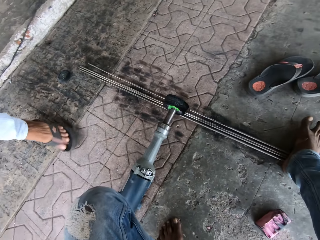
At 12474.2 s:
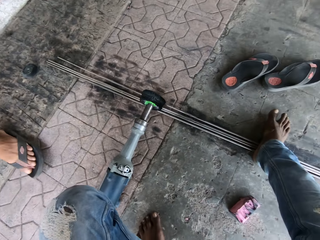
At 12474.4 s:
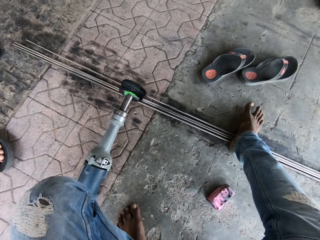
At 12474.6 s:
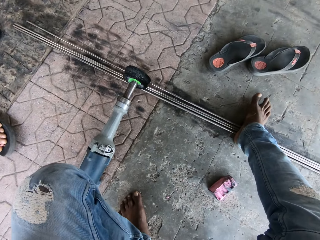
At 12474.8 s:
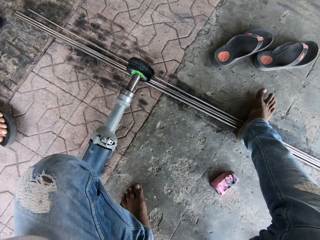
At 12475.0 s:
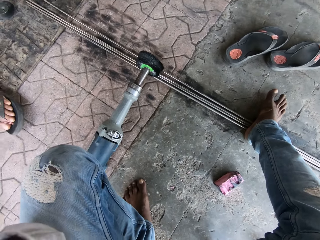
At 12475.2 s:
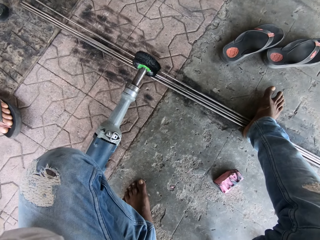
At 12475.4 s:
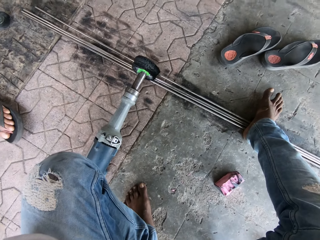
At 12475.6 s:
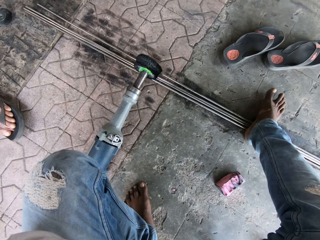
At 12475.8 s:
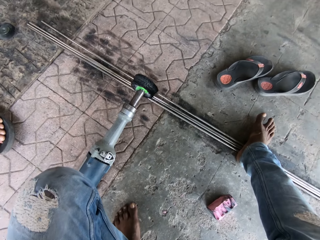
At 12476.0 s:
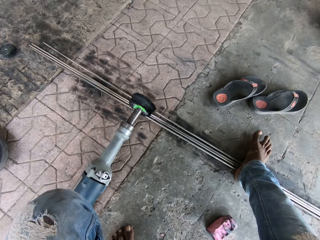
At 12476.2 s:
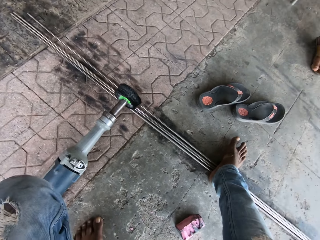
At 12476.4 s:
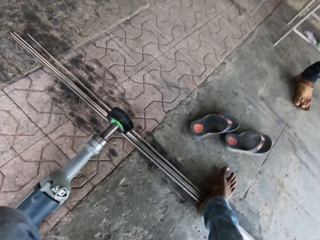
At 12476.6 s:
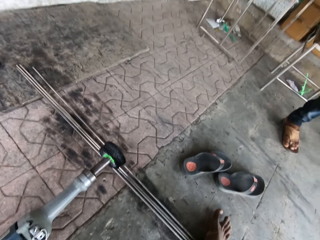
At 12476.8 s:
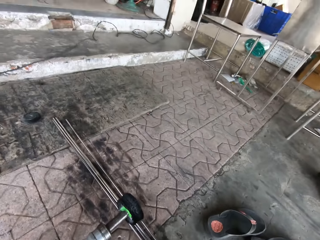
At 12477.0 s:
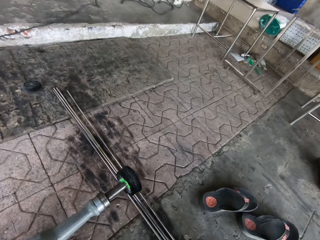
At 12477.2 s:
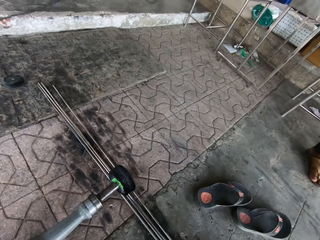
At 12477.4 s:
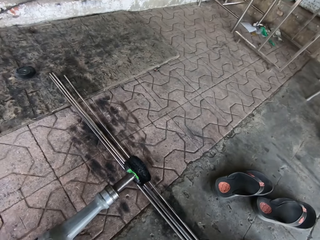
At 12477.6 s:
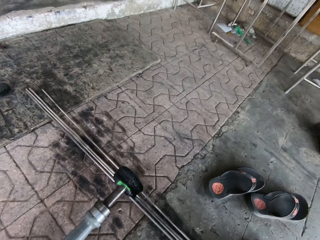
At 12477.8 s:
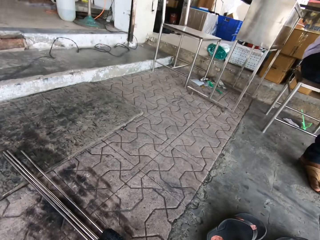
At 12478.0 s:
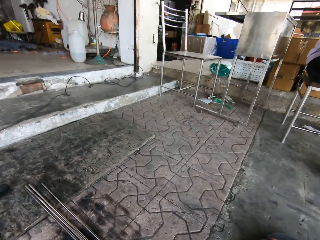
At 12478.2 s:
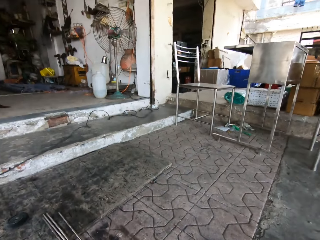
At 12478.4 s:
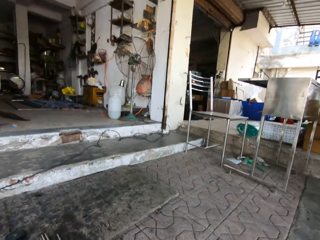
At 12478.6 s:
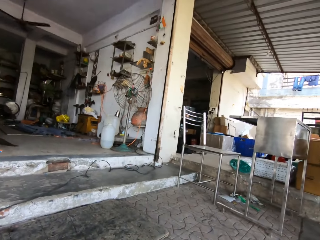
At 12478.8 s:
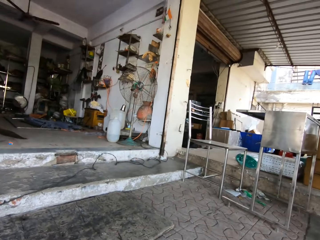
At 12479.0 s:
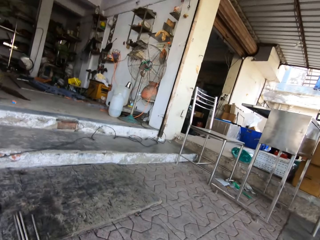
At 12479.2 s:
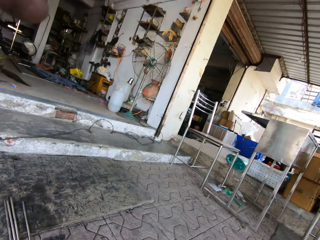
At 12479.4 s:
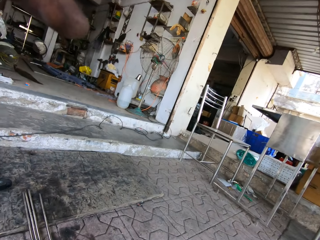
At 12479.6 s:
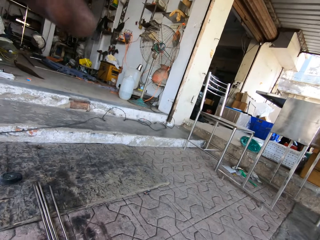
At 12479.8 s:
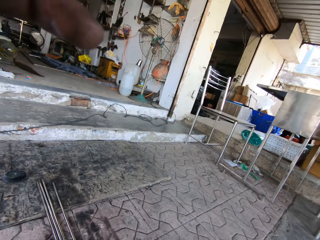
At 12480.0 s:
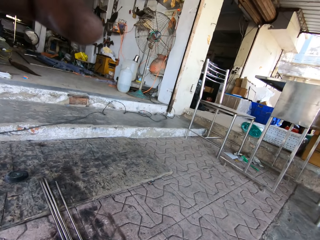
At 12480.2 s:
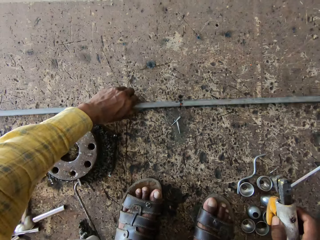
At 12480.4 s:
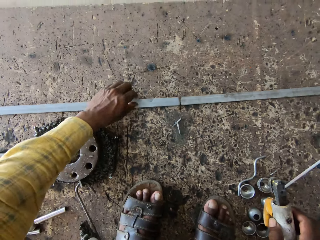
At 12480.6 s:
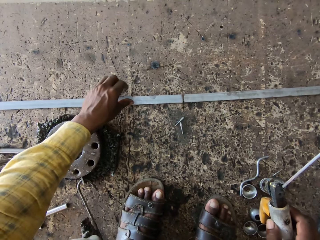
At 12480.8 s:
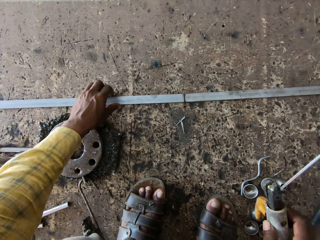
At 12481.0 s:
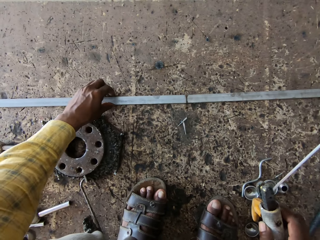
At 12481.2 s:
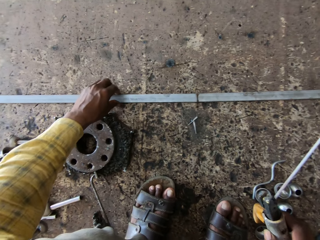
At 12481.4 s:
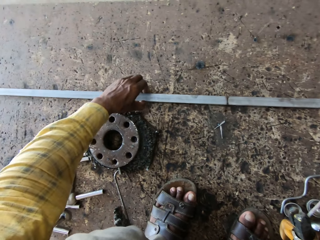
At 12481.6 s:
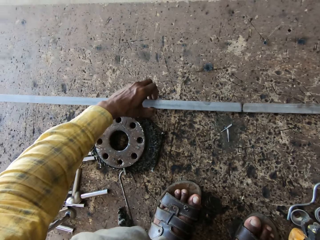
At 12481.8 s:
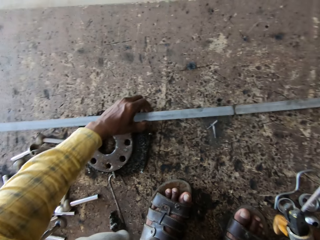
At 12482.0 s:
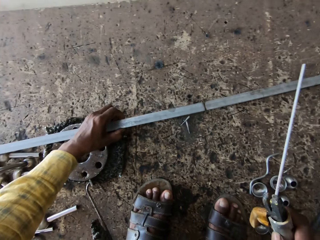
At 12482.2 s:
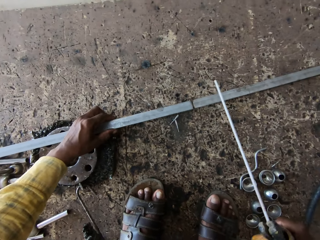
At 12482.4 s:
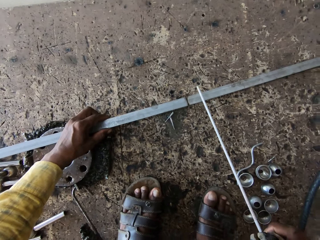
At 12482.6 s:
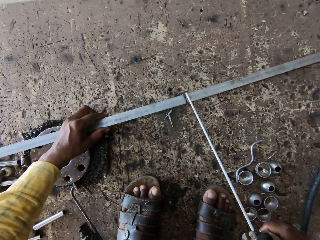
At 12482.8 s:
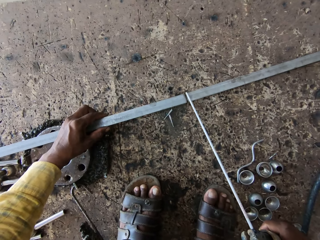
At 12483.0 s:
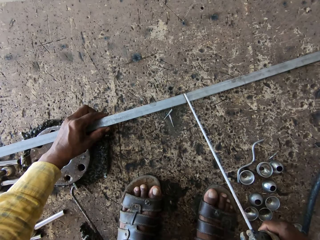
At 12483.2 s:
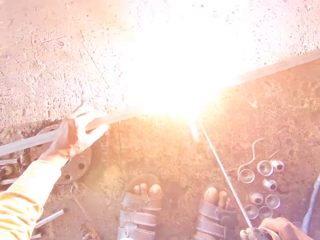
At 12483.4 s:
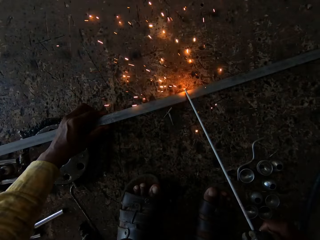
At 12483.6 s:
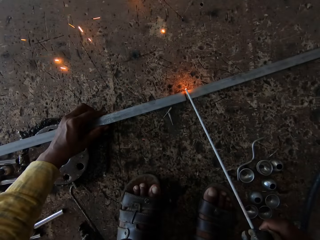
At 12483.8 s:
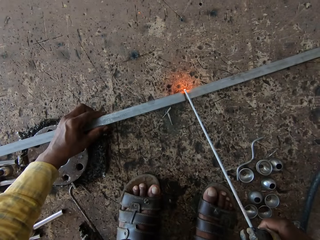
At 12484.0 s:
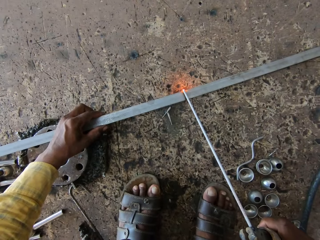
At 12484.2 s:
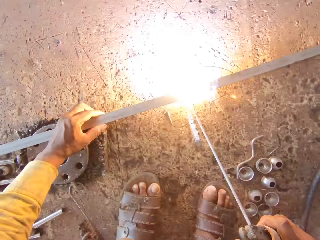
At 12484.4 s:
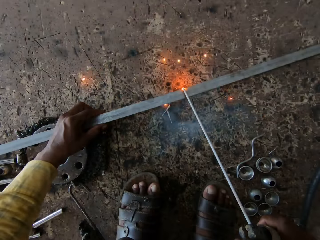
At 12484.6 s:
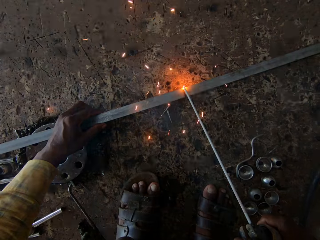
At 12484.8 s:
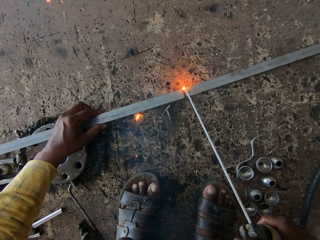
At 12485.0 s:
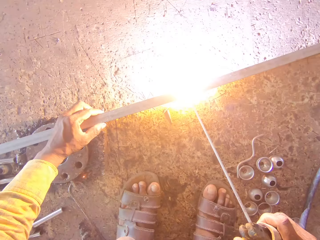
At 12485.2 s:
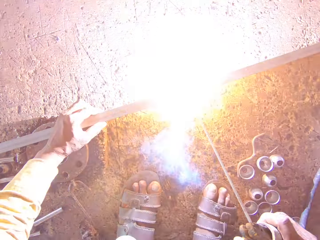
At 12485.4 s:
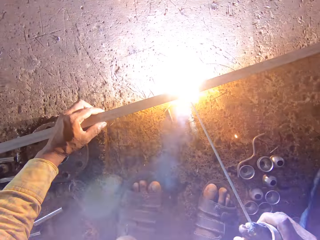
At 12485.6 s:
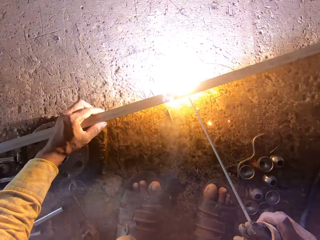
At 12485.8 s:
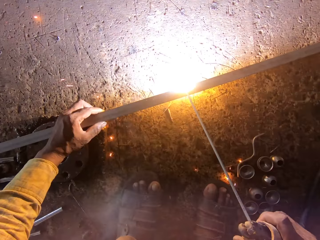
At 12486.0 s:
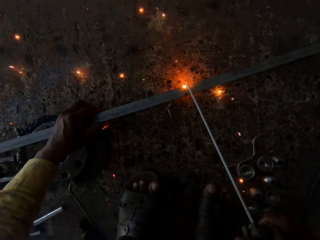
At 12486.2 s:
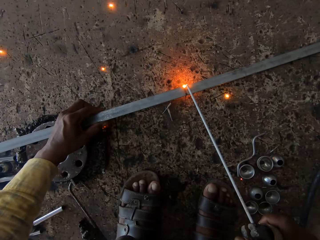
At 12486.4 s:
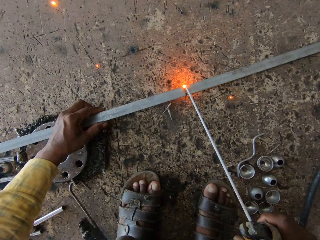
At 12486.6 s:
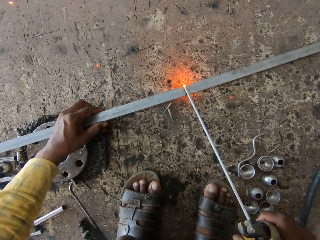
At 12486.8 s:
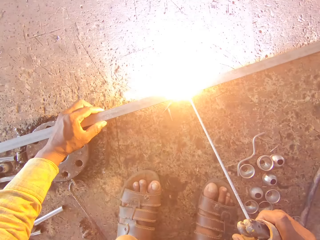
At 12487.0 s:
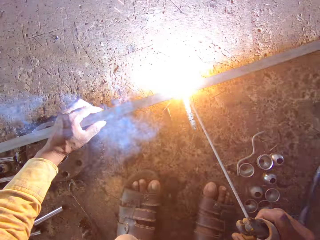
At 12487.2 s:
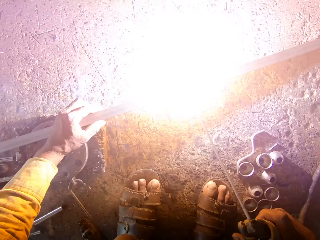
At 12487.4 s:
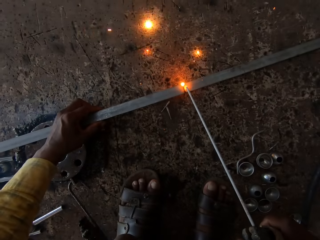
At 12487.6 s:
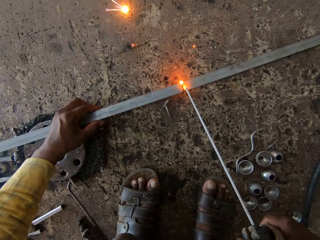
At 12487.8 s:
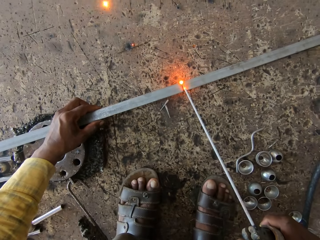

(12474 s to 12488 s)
The camera wearer raises a hand. They touch the camera. They move the metal. They join the metal with an electrode.

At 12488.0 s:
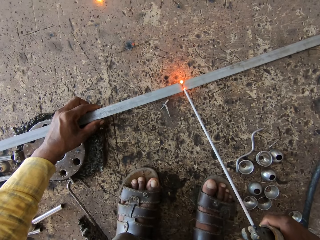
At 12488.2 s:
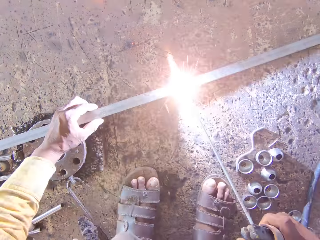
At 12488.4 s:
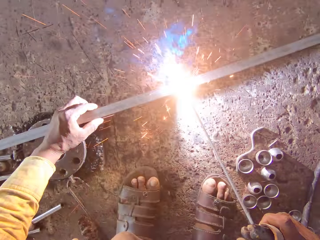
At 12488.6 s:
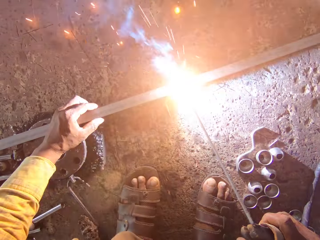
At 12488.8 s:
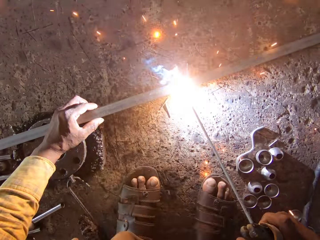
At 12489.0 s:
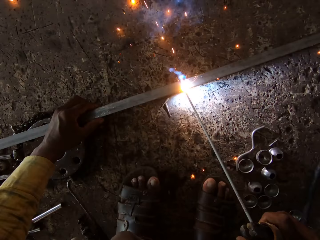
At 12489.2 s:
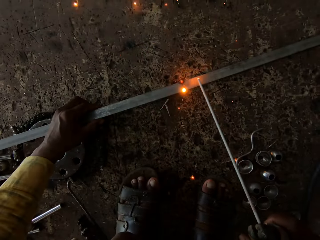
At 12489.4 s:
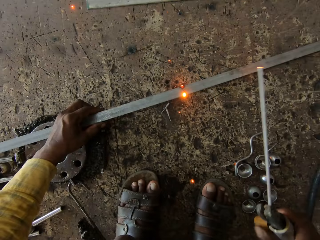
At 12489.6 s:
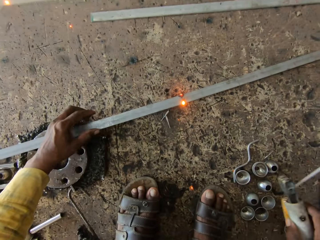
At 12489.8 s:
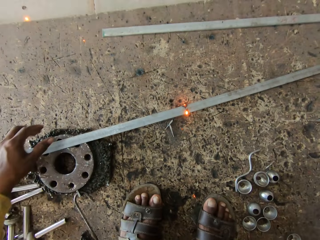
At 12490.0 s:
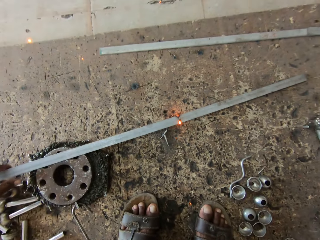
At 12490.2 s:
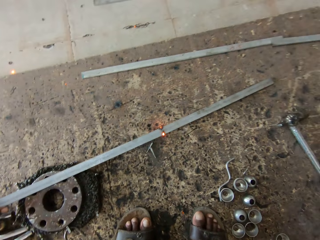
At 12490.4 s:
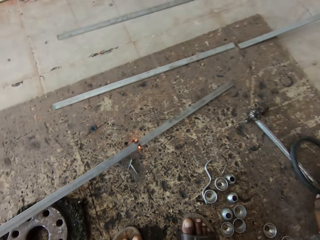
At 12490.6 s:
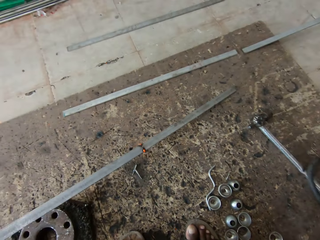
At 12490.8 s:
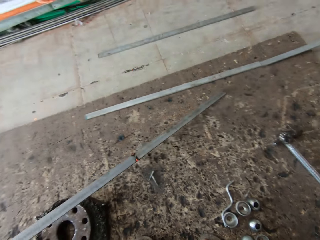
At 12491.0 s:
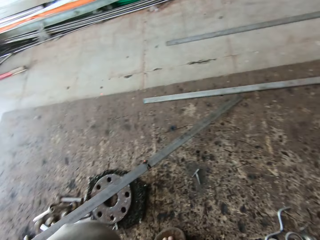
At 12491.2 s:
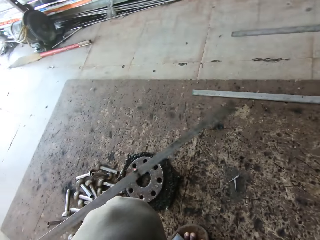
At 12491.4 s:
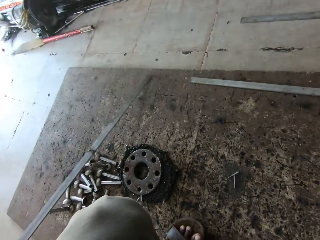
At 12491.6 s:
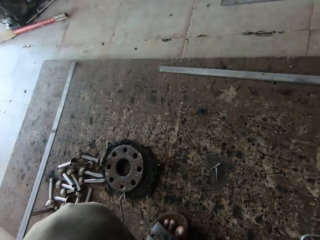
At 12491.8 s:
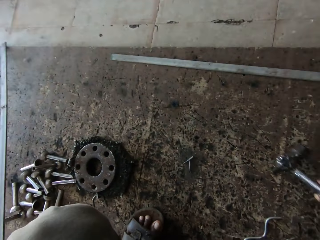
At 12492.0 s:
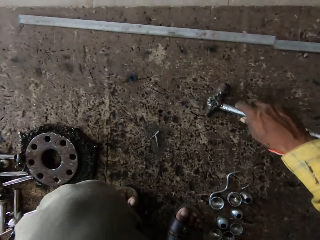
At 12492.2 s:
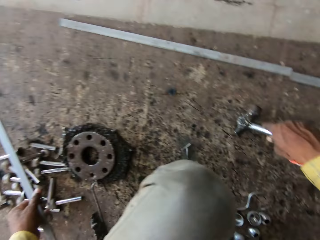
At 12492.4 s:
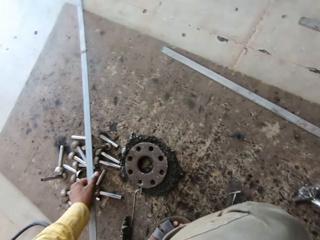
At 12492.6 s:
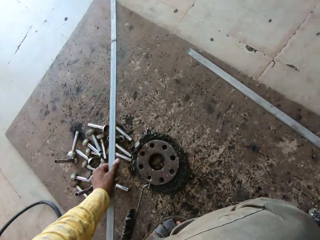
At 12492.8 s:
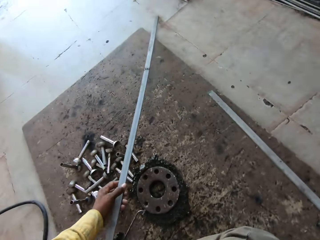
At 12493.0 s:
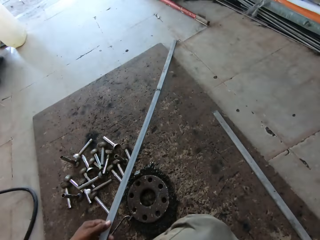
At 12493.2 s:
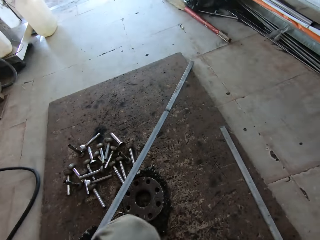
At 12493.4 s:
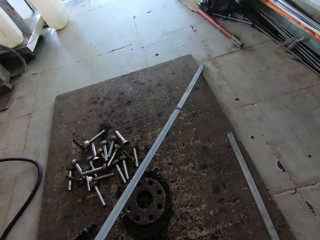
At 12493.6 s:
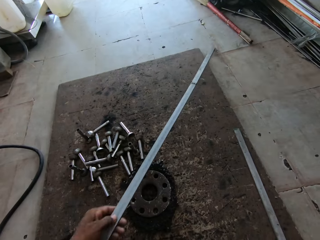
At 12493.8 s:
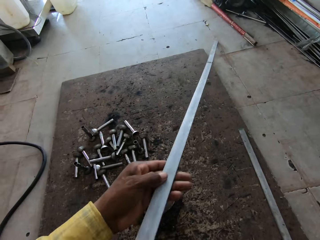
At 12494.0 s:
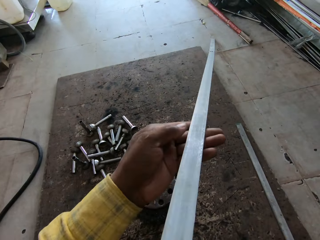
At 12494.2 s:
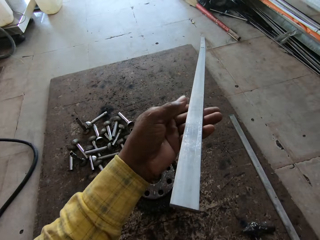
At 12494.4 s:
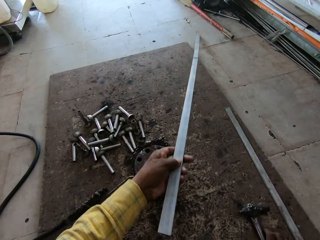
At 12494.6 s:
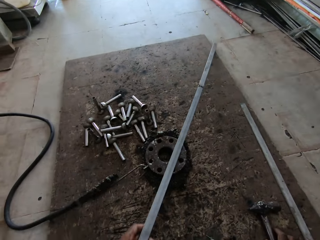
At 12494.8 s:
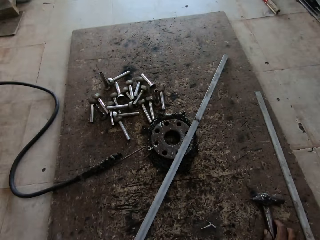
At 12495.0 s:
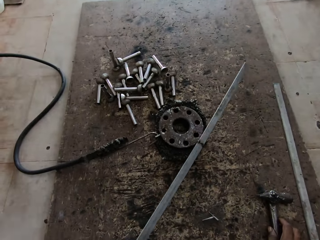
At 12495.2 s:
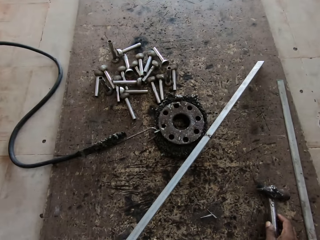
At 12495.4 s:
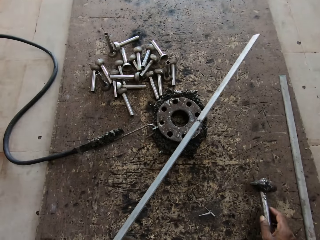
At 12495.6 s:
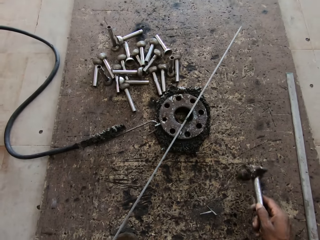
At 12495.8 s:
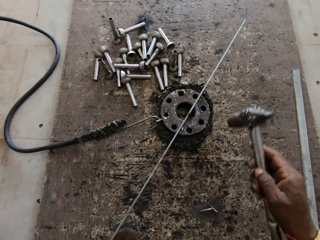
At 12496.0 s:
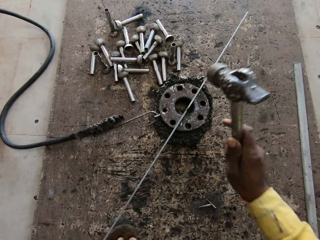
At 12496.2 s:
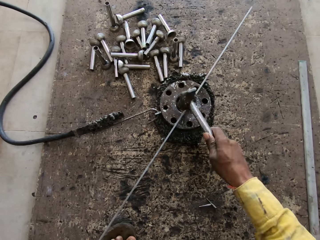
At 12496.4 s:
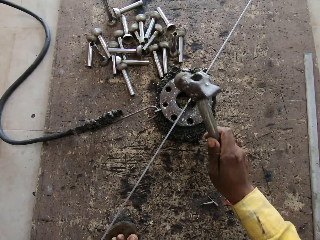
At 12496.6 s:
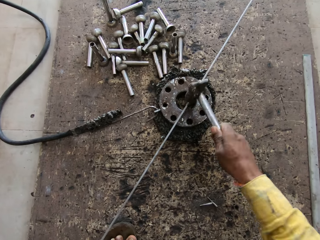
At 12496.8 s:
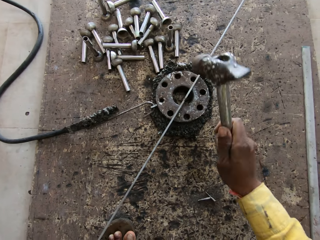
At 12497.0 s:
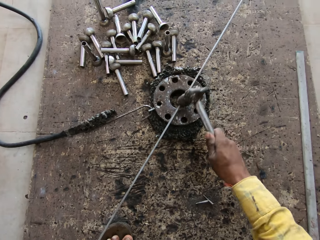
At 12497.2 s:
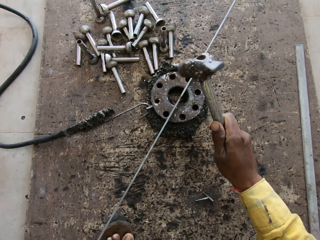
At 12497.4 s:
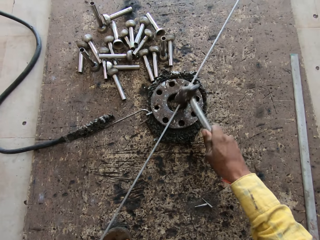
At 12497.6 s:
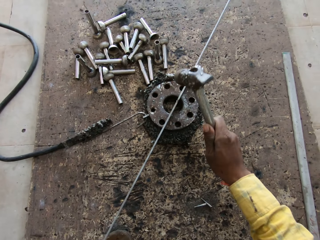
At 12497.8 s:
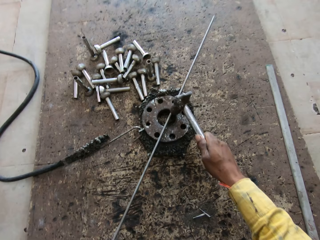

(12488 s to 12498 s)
The camera wearer moves a hand. They pick metal. They pull the metal aside. They put a hammer down and move the metal. They thump the metal with the hammer.
